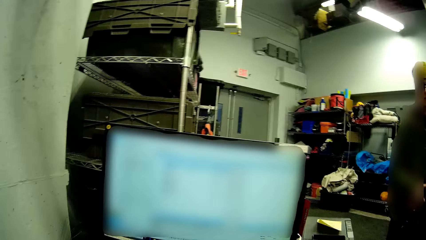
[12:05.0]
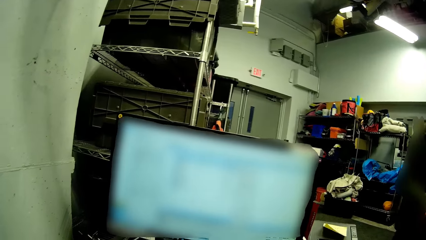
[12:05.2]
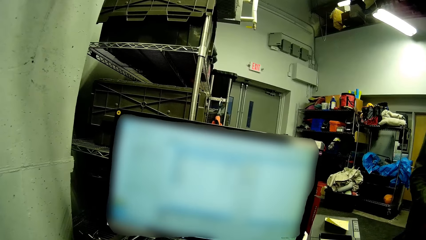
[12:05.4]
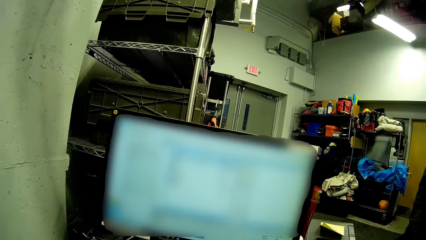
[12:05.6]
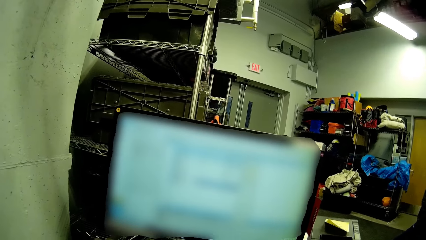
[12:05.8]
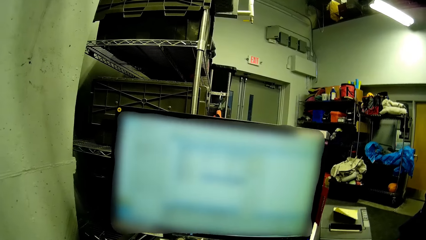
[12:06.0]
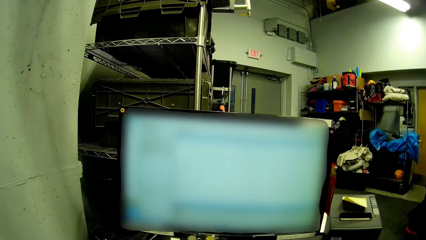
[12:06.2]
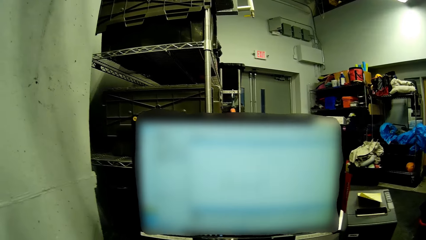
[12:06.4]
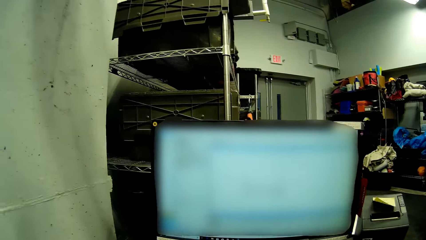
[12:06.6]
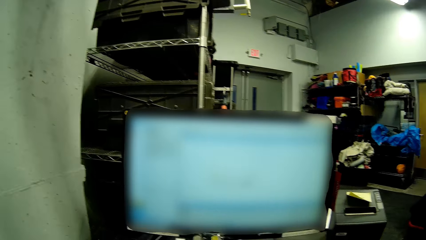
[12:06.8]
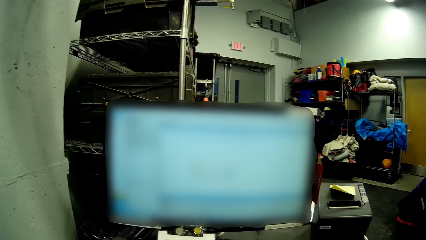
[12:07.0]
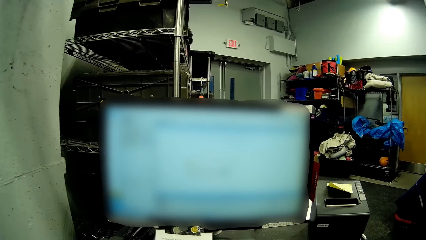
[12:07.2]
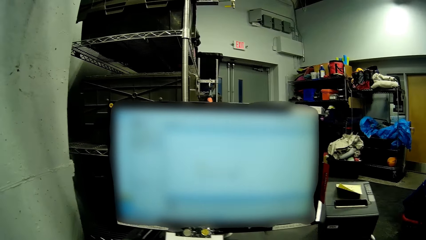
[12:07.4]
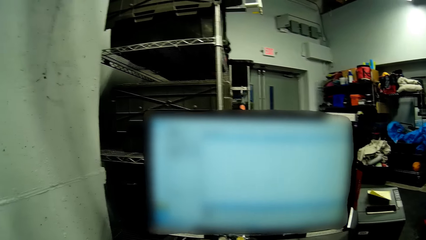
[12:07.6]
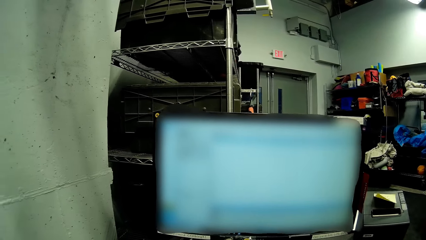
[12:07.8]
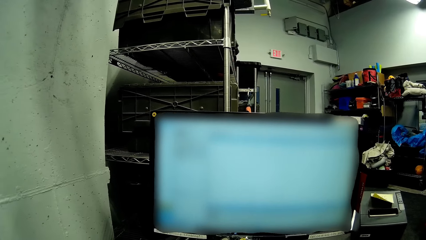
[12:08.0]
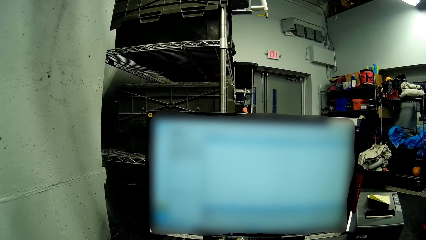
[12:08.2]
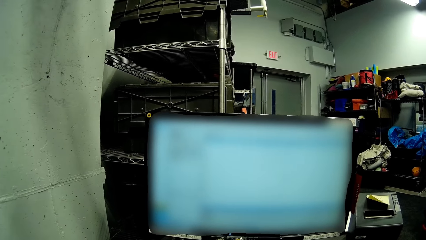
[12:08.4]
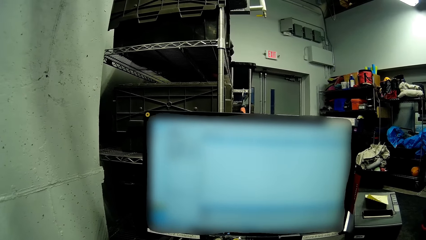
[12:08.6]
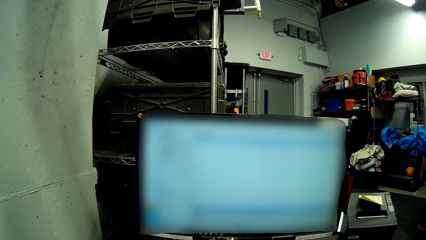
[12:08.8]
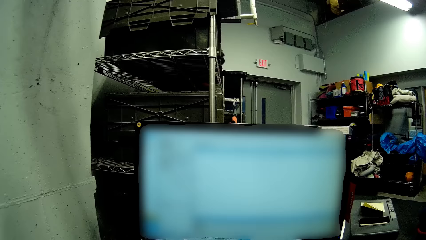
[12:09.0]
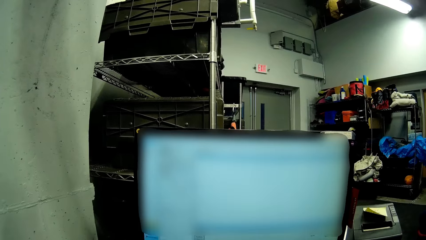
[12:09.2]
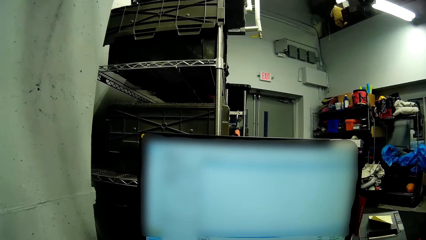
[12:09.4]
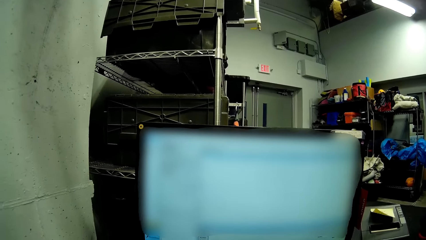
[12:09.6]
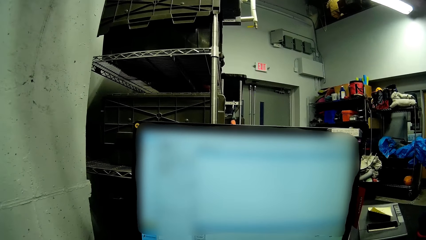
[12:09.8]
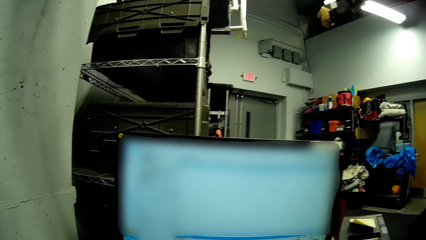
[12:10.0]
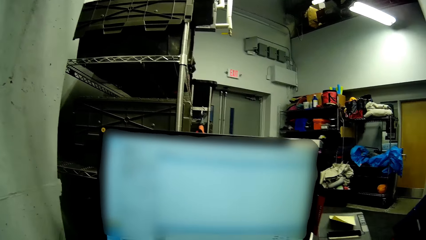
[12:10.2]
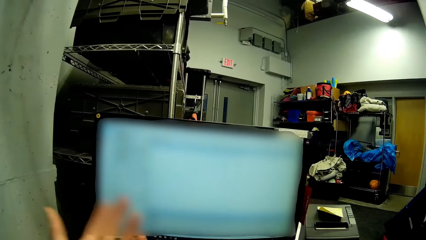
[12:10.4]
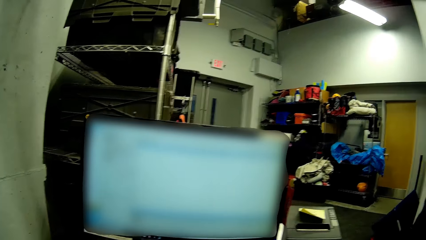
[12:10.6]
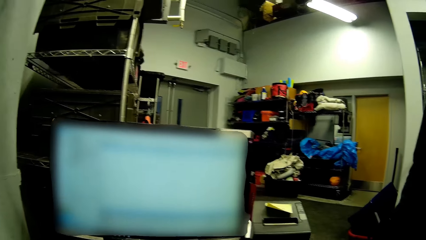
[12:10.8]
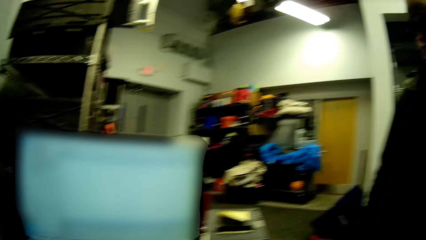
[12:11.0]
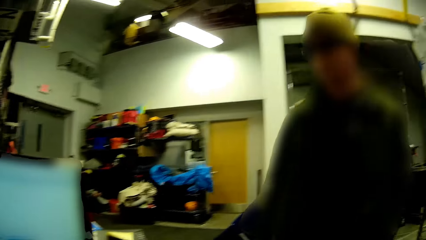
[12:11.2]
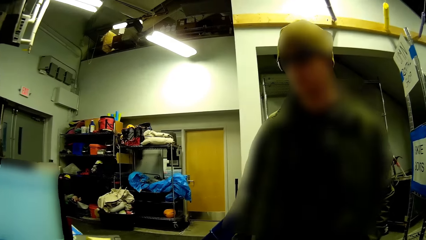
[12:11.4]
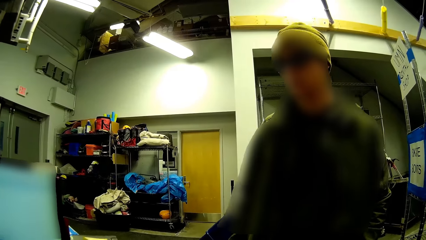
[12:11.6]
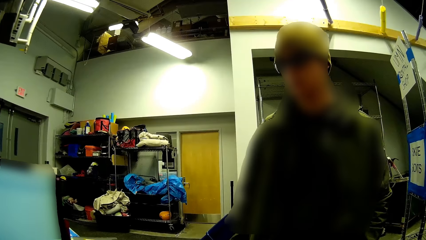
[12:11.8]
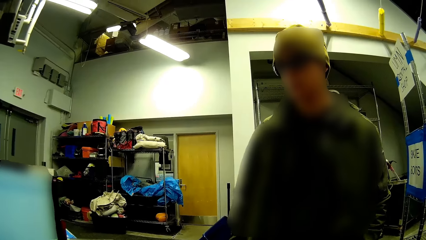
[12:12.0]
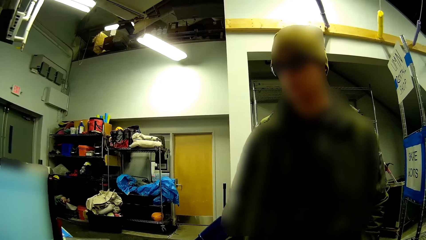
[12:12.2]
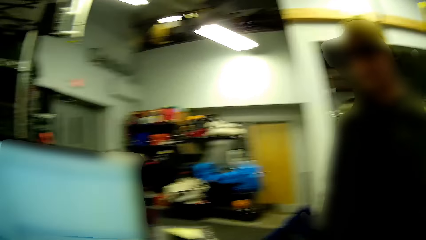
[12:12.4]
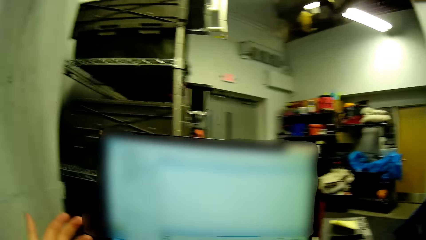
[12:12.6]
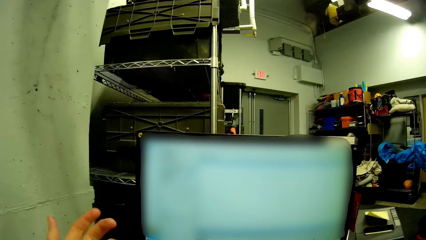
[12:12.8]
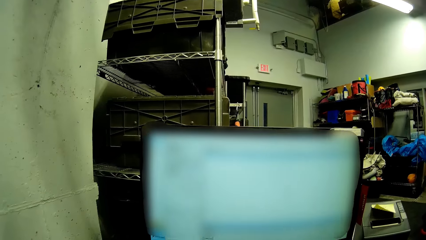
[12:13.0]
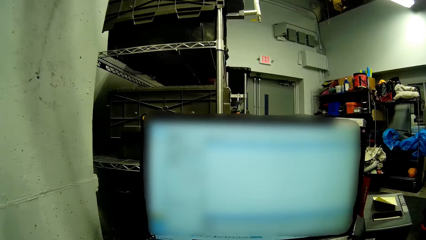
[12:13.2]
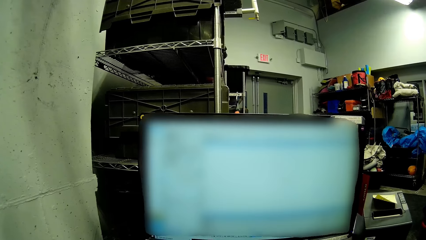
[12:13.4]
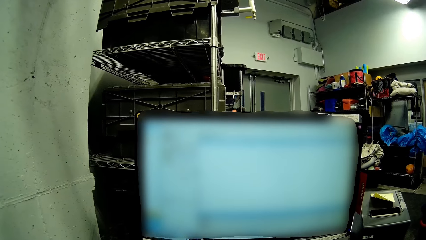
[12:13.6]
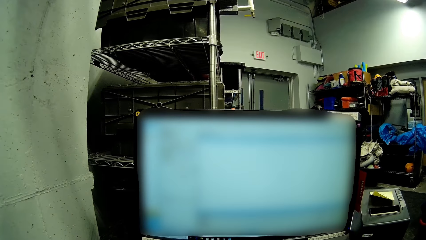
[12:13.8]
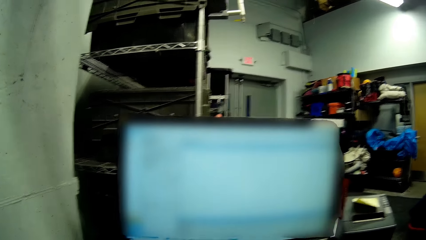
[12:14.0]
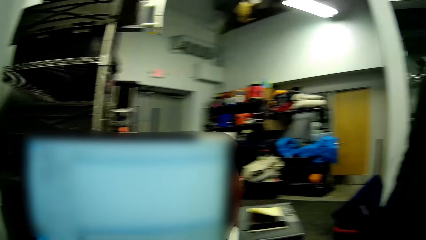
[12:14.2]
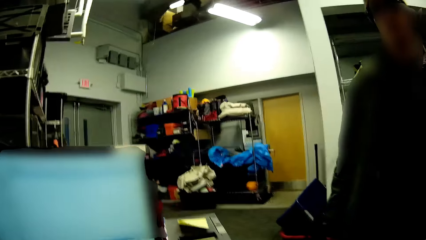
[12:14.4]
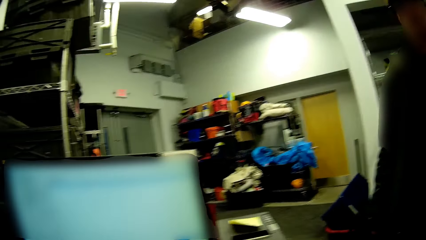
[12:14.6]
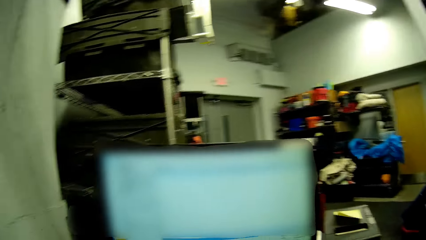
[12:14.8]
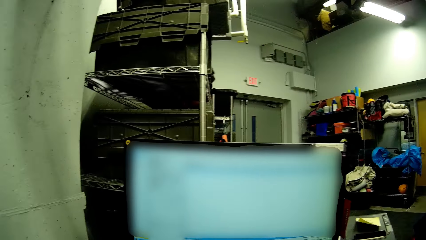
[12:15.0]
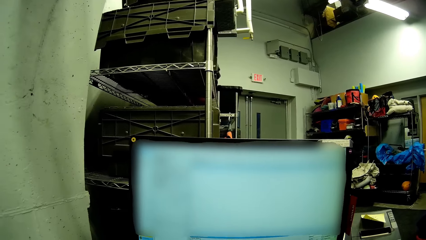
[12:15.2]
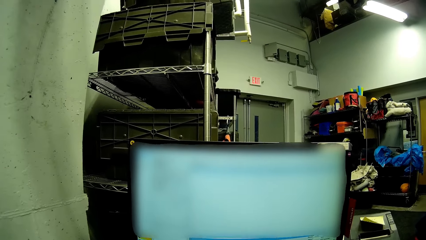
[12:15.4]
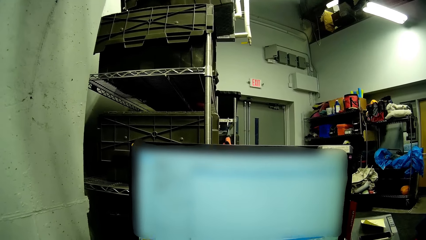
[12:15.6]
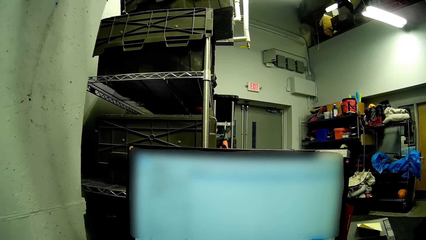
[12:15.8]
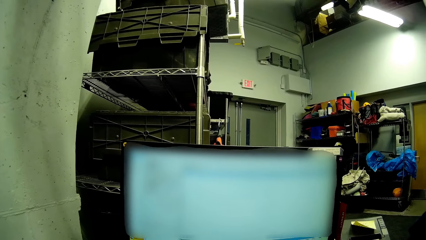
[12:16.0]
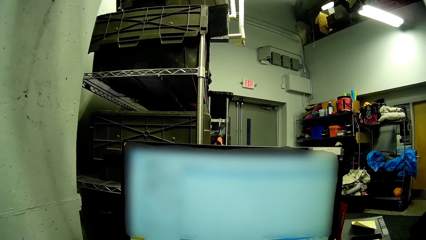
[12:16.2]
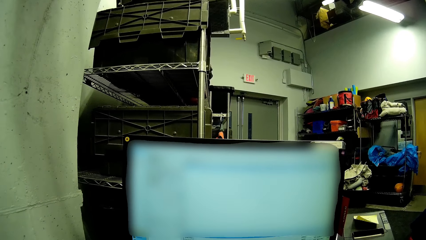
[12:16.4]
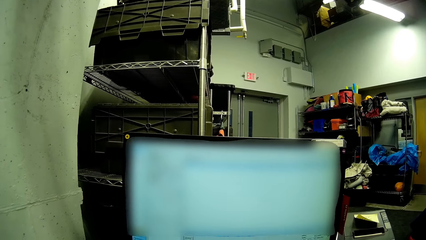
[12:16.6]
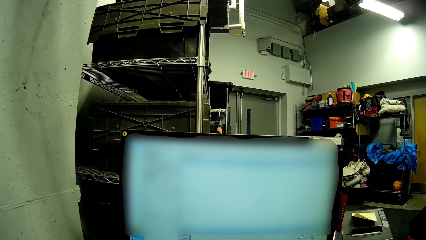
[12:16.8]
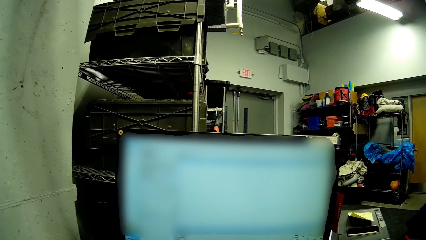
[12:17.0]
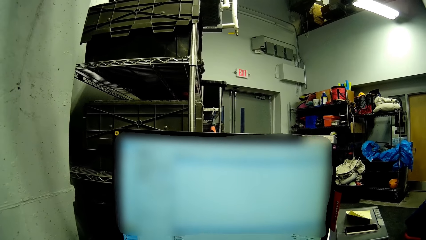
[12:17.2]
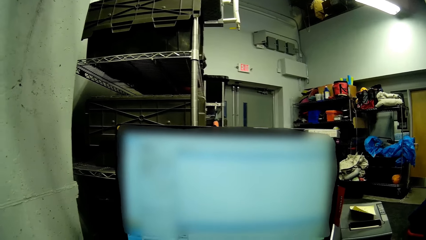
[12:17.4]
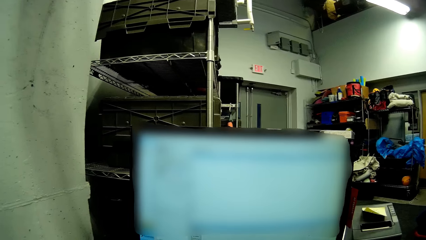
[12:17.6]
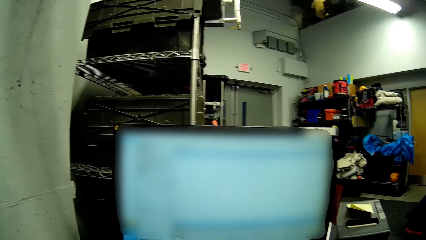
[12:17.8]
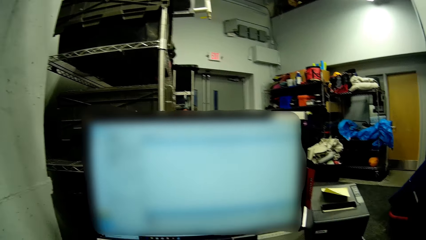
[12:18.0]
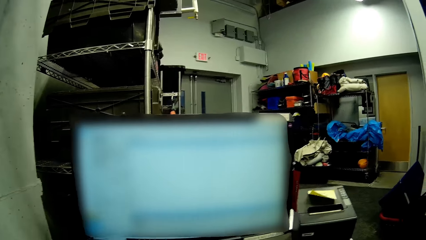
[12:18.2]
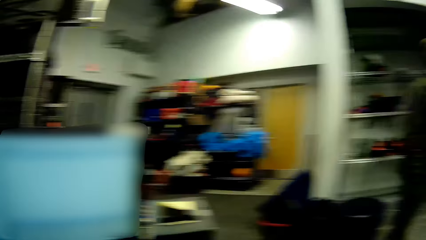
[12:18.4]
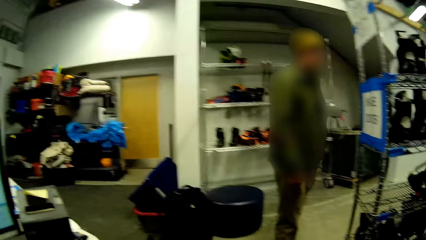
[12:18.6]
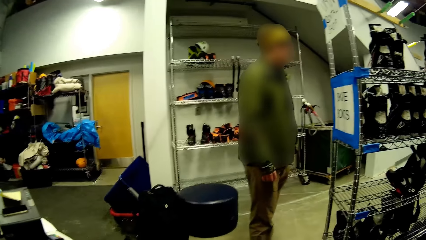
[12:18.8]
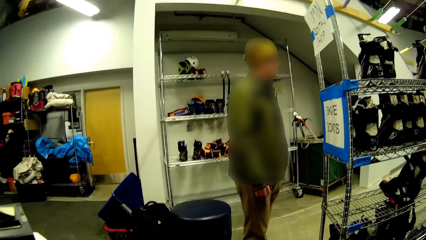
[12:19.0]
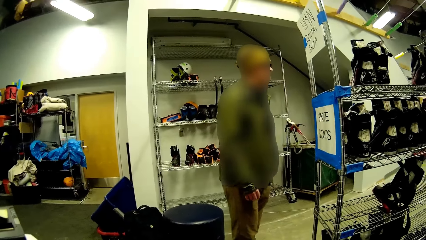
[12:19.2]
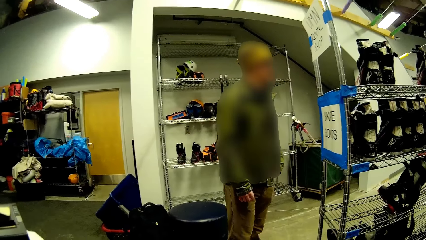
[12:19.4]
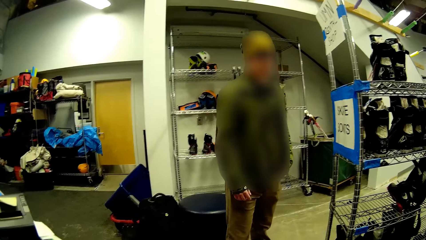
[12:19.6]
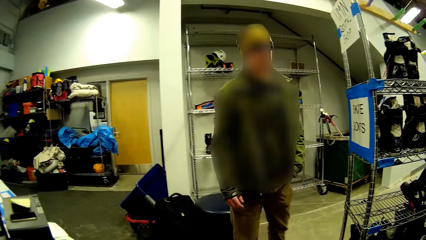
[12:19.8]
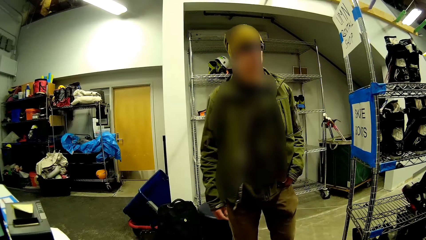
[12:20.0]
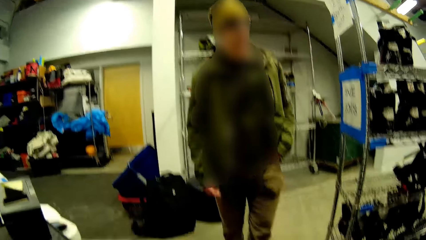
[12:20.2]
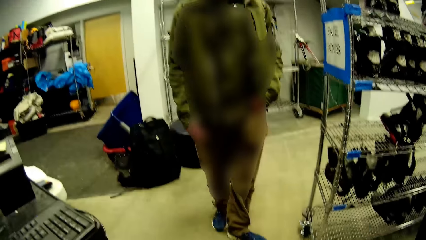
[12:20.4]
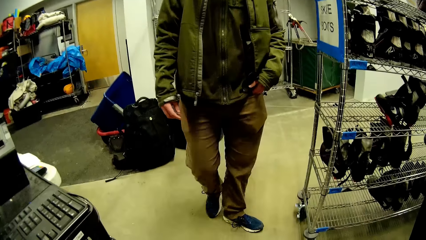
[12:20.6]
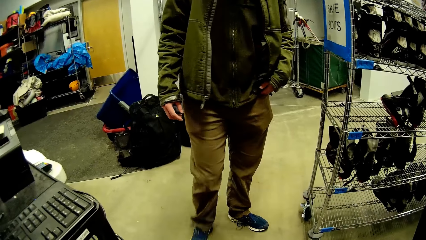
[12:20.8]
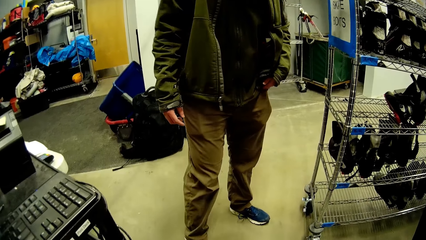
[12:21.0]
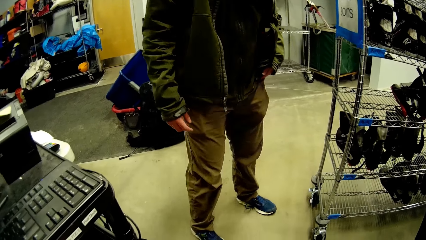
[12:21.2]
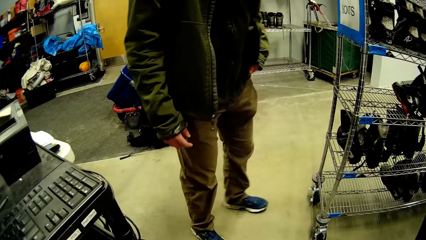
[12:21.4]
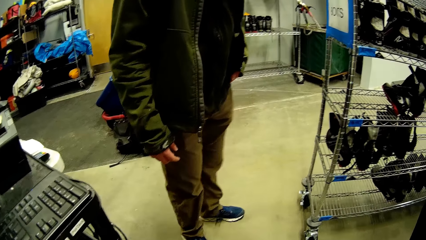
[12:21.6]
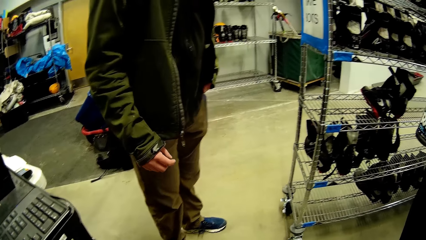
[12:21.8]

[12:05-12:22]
The man walks towards the camera wearer.
